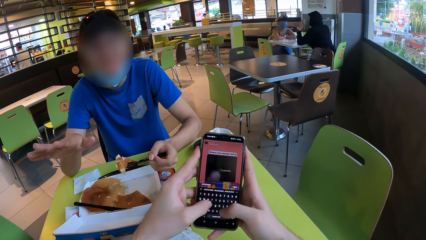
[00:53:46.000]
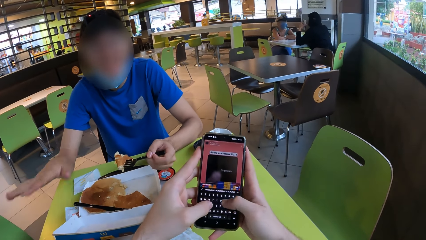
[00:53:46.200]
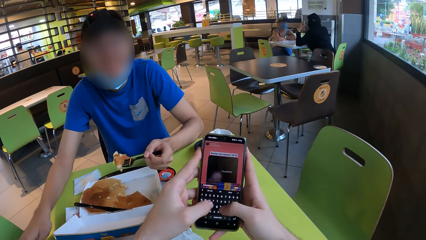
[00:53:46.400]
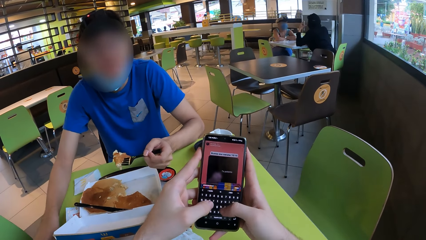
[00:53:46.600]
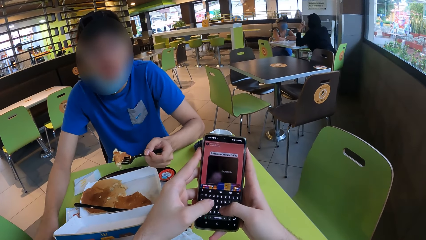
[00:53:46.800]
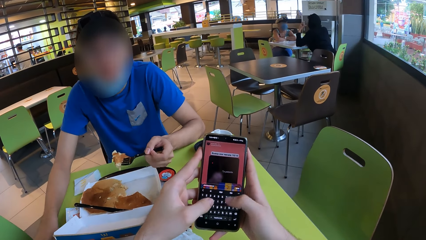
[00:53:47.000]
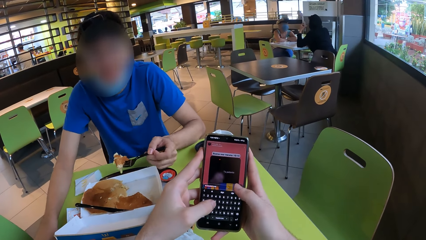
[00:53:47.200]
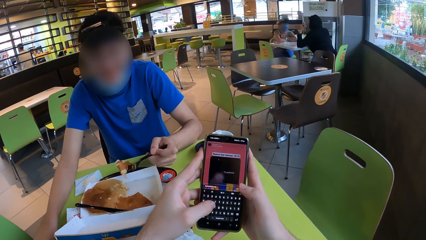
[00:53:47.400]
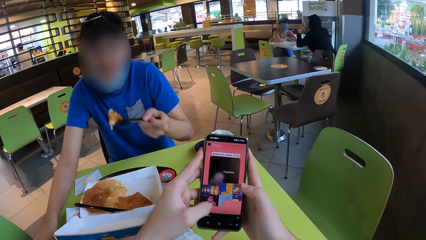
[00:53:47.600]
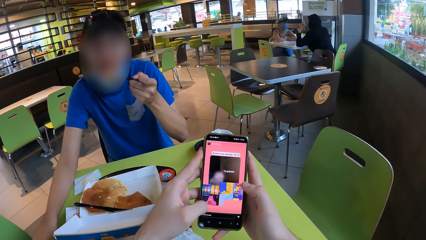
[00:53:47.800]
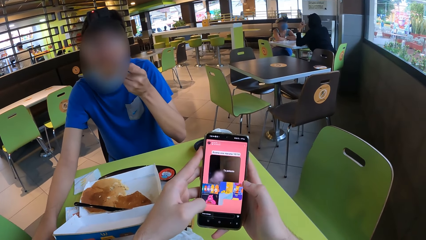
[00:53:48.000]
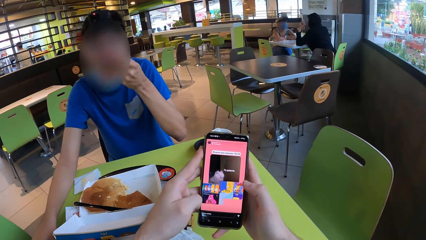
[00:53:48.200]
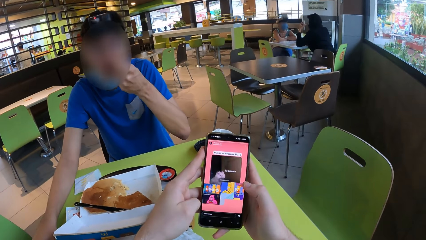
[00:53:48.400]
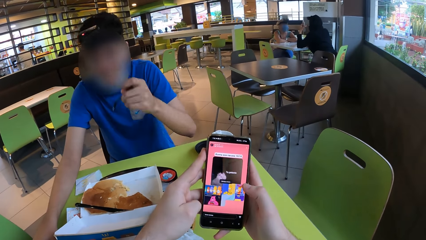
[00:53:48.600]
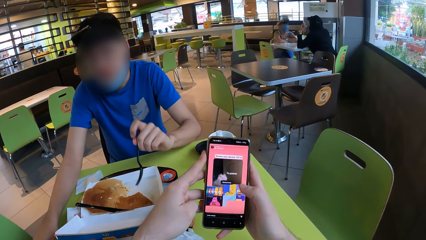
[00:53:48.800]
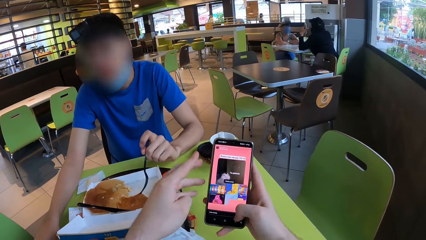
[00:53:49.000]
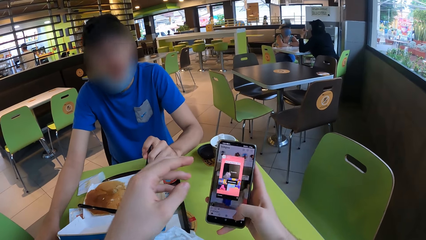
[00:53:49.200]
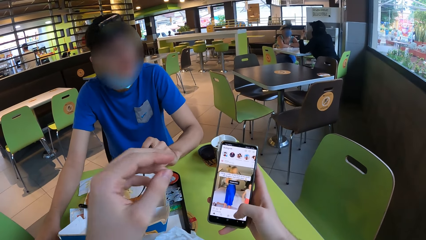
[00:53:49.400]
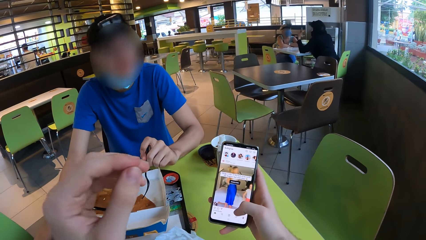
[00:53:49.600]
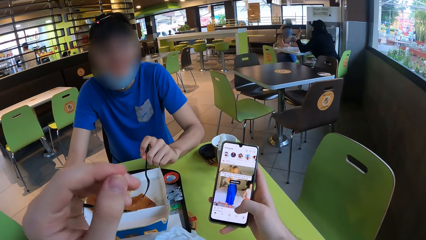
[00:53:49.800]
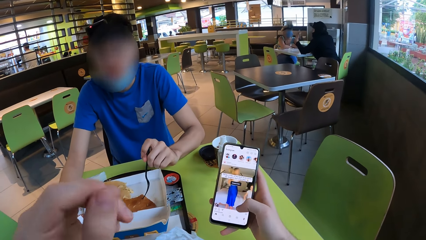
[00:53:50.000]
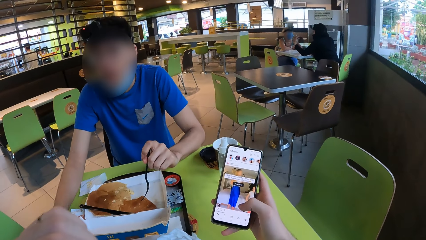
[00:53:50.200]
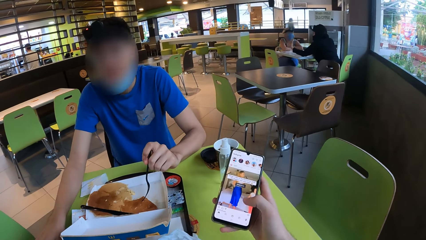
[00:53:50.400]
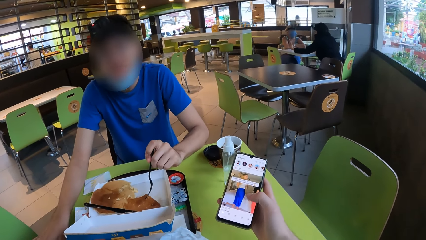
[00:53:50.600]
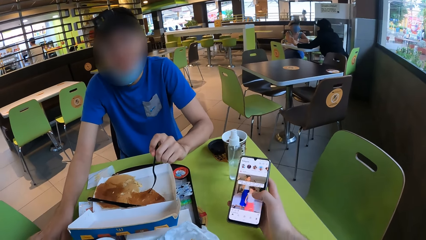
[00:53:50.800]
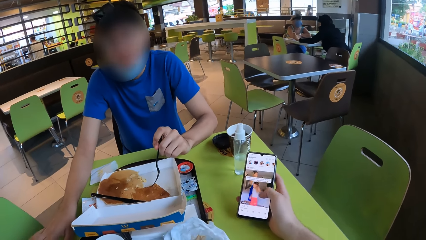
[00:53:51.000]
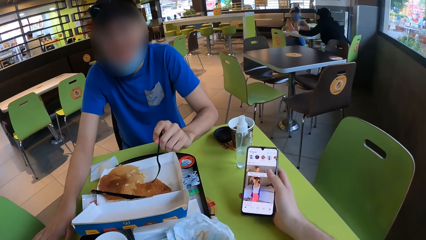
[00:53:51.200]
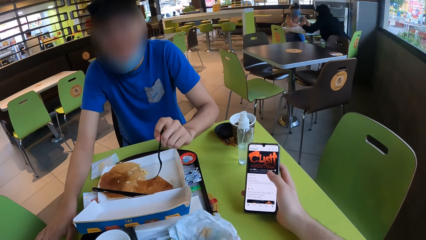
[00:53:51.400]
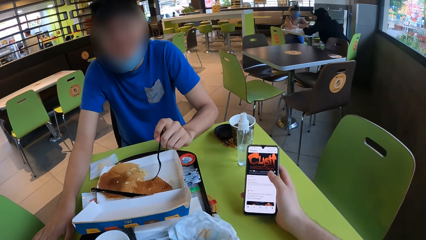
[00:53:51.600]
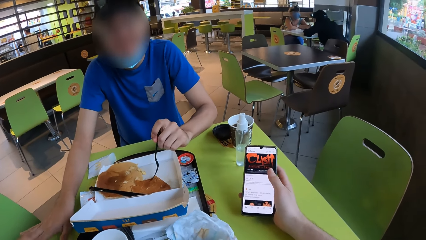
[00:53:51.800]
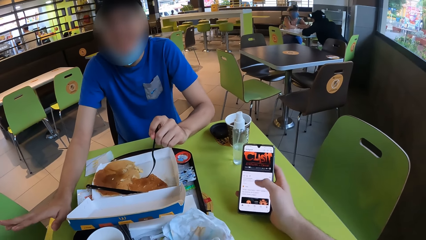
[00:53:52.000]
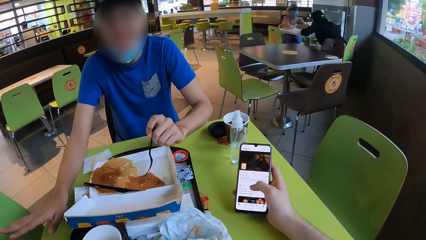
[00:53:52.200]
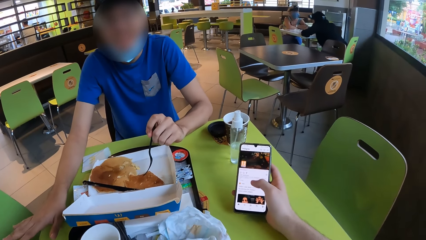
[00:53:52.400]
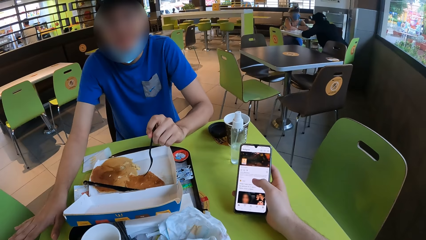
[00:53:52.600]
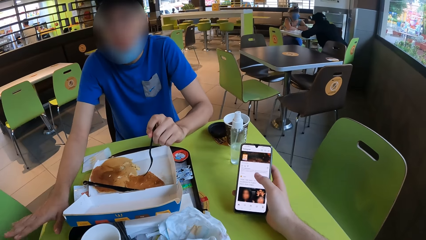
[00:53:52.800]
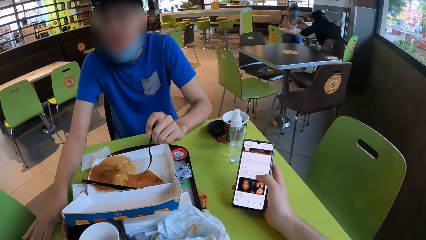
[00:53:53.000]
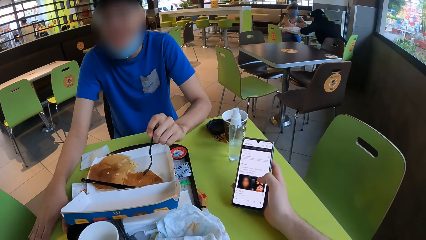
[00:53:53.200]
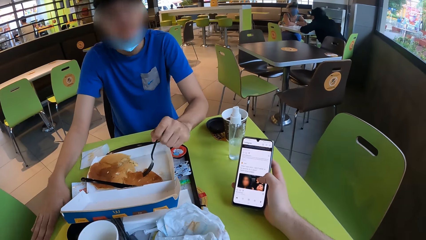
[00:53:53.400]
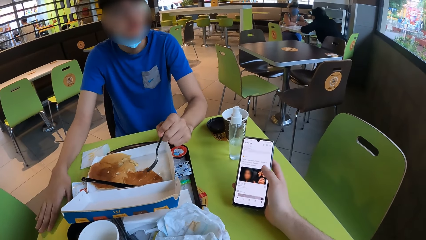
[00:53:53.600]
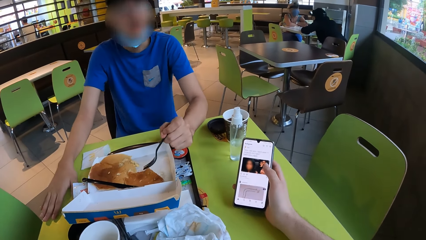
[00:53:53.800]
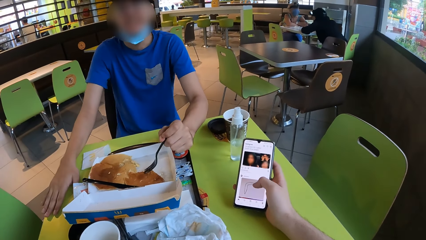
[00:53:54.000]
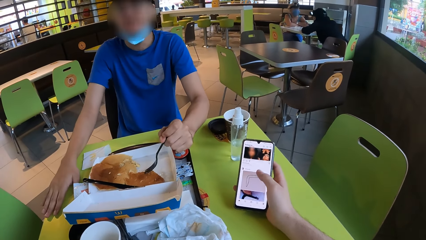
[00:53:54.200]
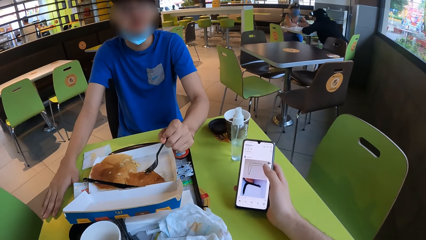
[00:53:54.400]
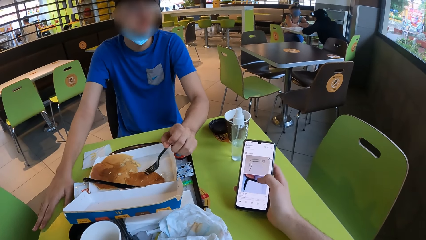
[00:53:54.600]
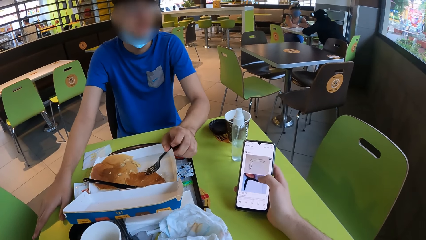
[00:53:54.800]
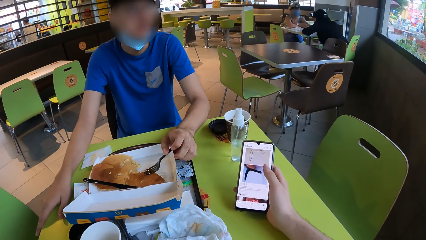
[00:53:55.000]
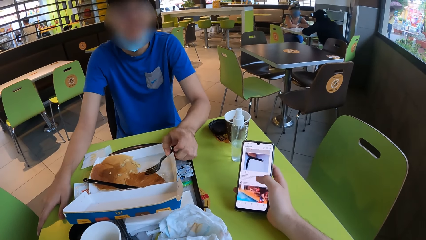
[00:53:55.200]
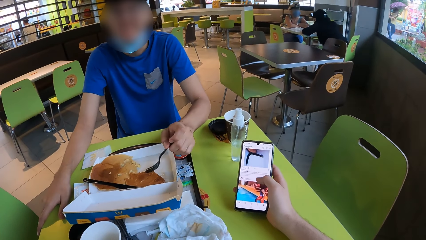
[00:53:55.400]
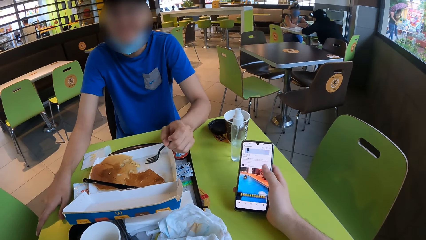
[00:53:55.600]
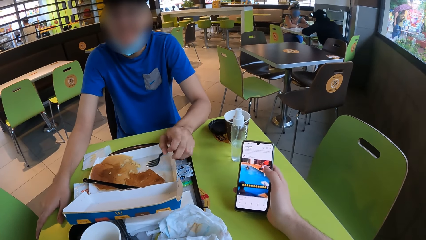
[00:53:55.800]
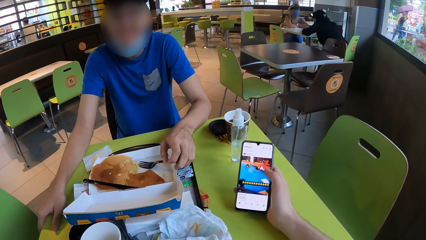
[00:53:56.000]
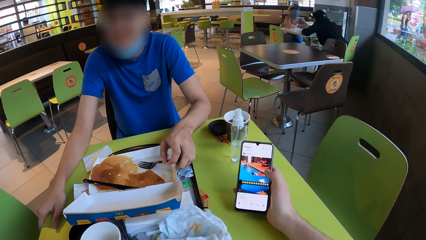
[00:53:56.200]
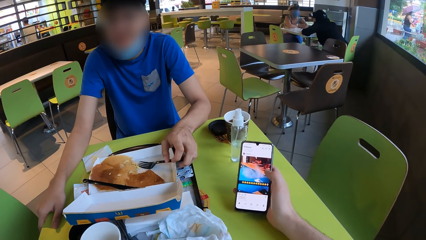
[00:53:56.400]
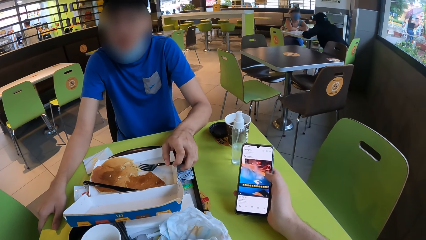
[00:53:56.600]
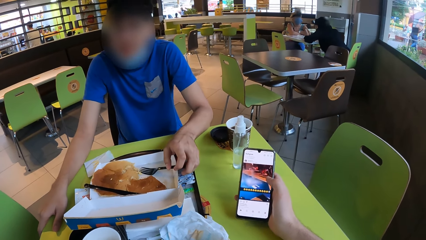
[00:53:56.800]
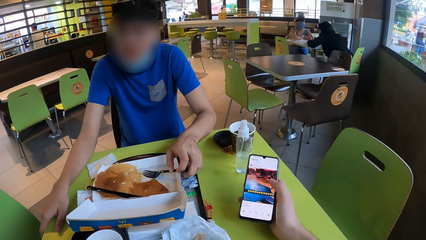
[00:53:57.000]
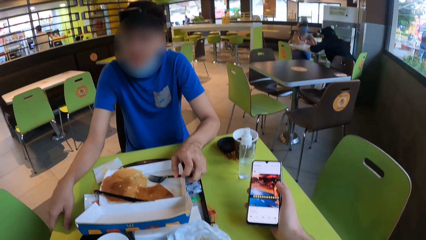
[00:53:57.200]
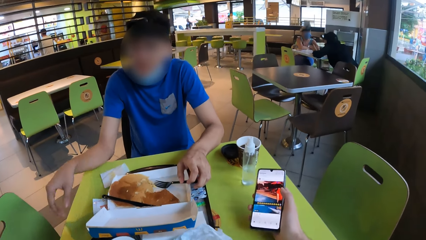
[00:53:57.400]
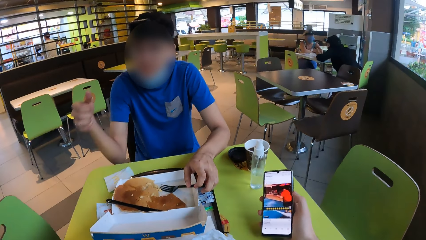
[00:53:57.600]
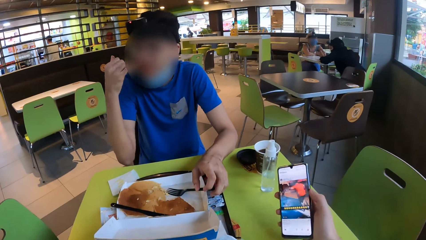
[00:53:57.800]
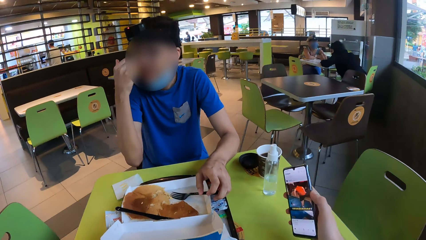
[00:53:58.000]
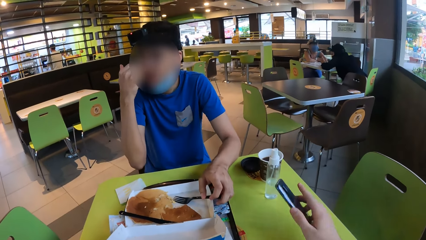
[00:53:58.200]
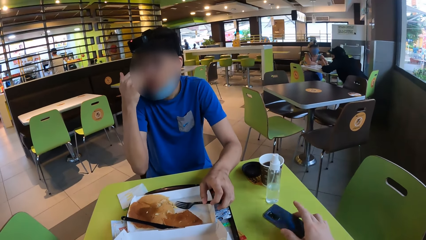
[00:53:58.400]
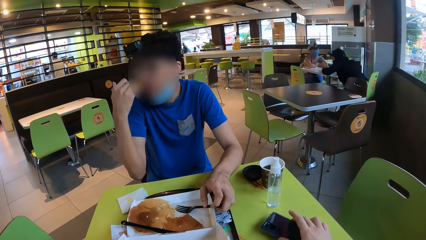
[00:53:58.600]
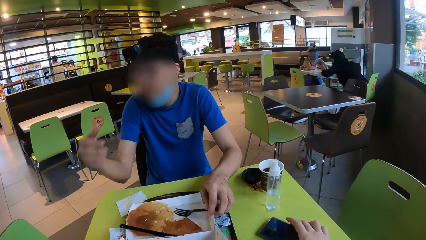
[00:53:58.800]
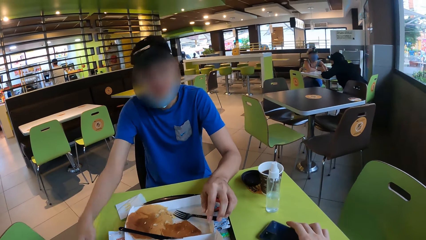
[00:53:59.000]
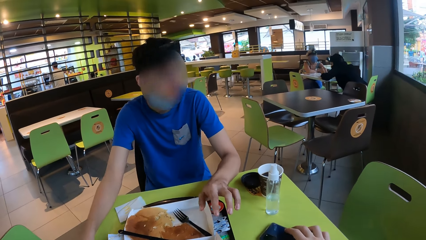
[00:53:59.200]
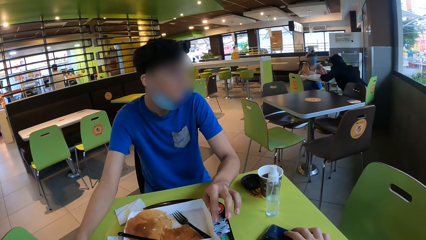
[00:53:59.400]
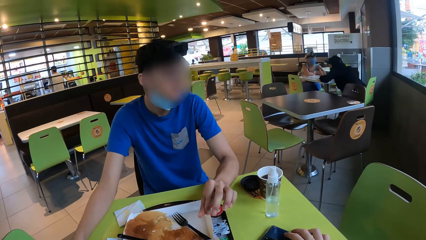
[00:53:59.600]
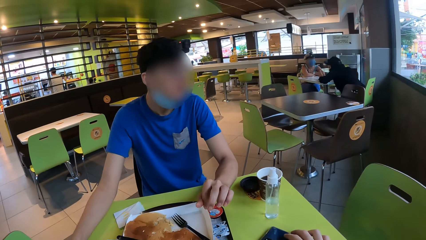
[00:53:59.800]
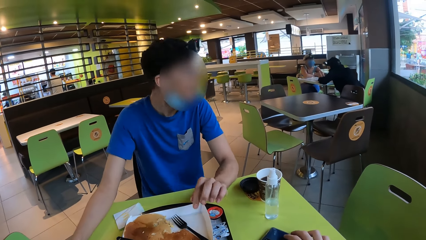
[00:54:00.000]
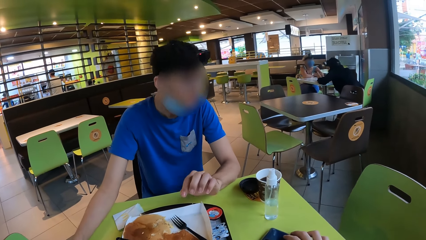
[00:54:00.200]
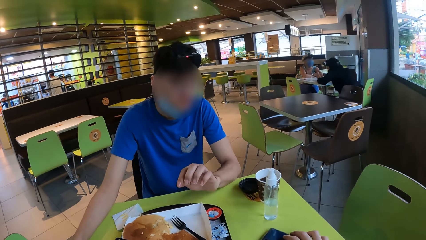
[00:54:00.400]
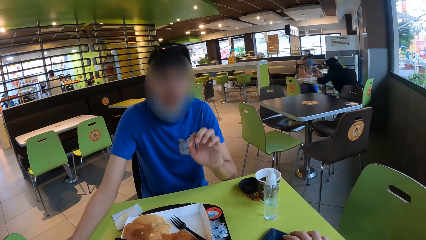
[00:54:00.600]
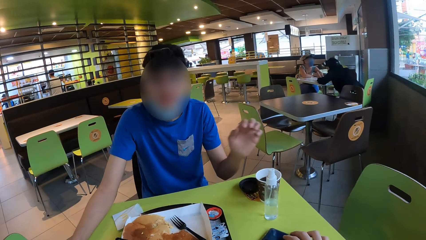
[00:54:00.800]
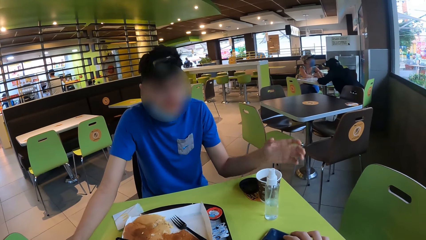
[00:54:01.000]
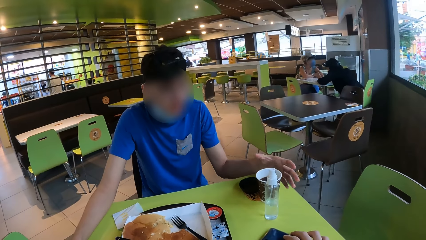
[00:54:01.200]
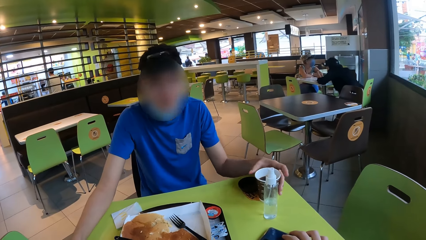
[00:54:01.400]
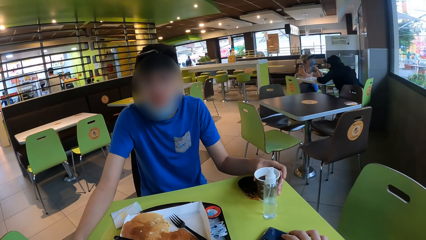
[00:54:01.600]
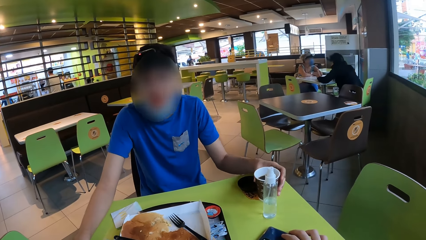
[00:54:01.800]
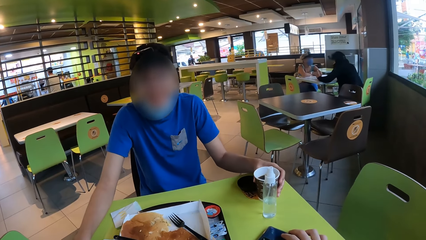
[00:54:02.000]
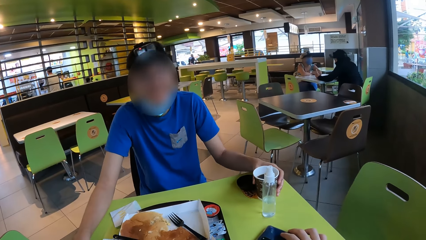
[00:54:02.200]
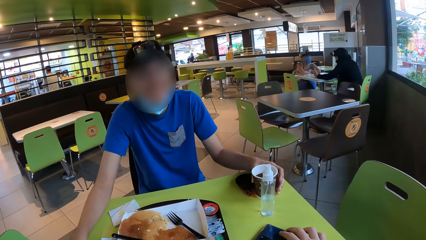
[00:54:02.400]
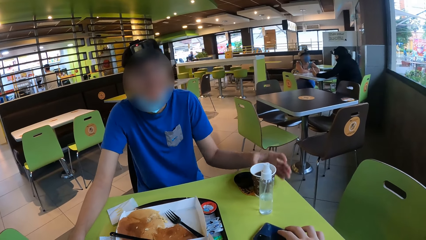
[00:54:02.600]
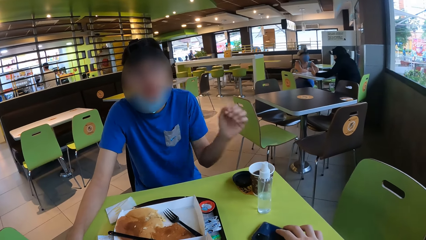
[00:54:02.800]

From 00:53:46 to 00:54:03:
A man eats a snack and puts a fork in a box. The camera wearer places a phone on the table. The man holds a tumbler.
